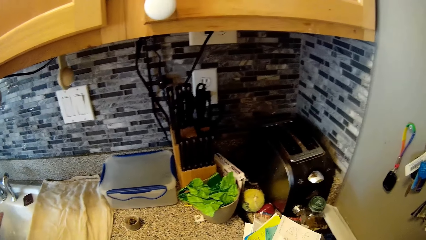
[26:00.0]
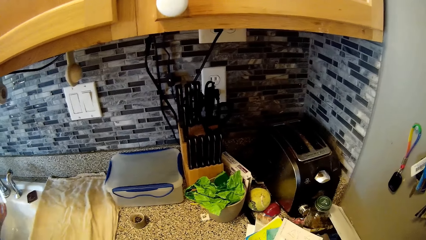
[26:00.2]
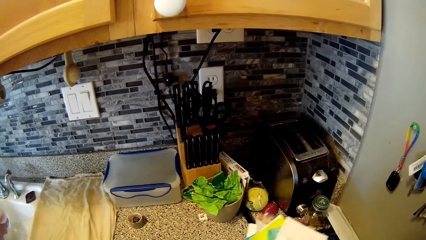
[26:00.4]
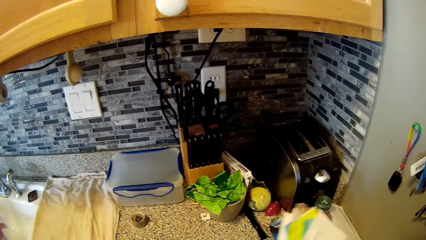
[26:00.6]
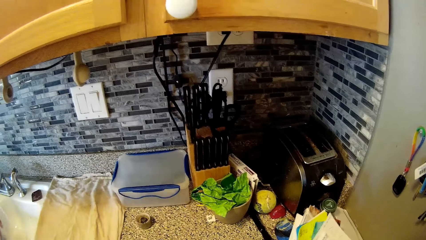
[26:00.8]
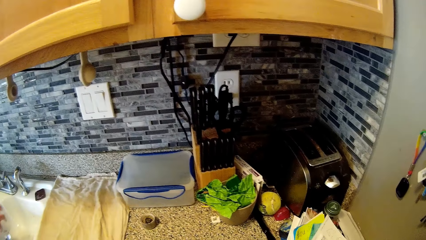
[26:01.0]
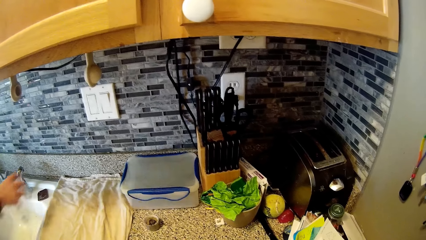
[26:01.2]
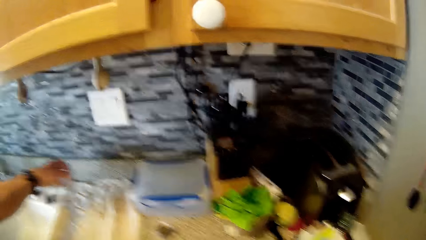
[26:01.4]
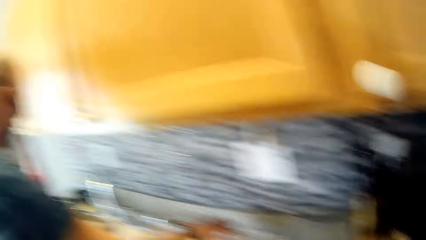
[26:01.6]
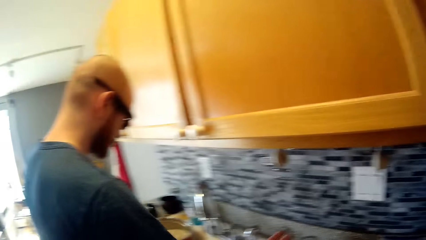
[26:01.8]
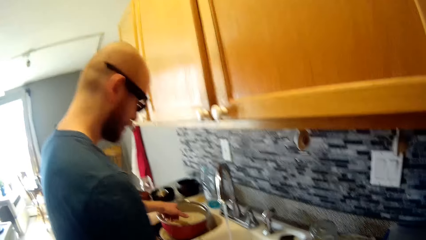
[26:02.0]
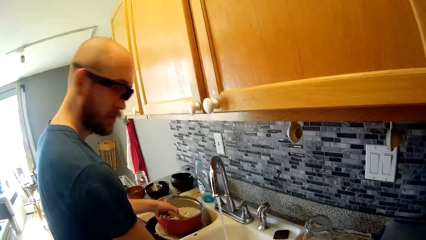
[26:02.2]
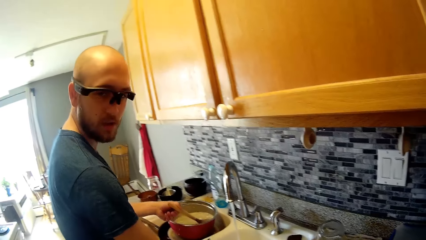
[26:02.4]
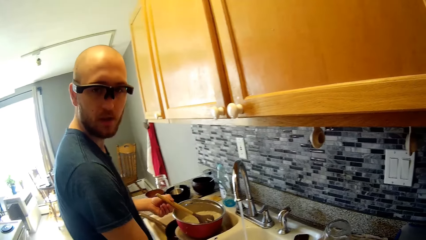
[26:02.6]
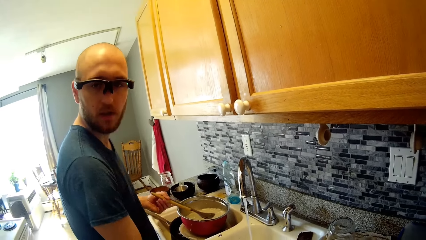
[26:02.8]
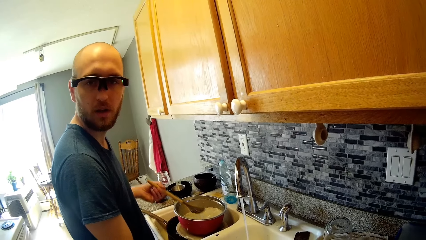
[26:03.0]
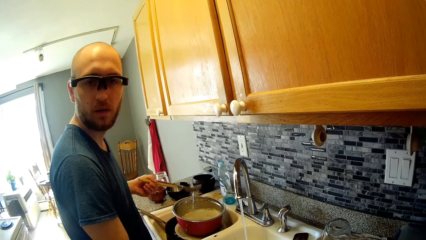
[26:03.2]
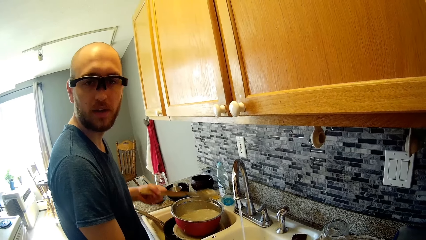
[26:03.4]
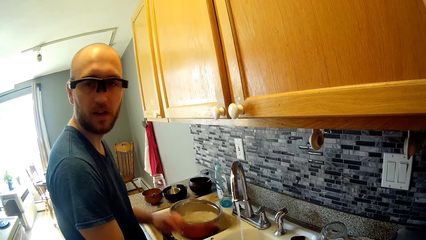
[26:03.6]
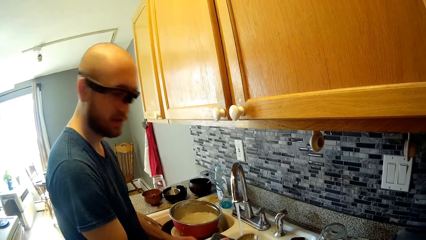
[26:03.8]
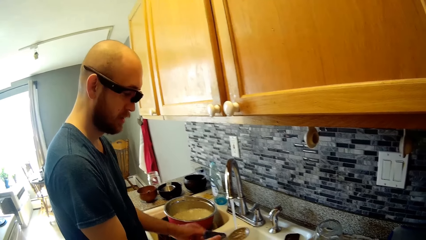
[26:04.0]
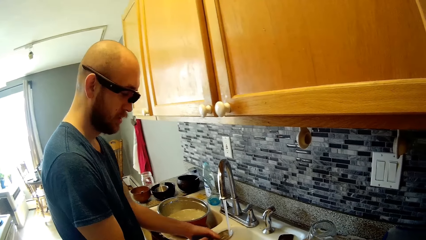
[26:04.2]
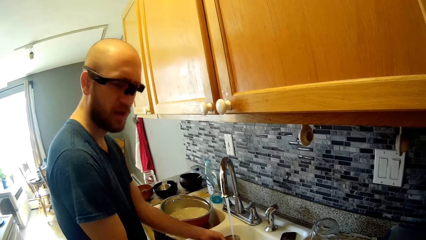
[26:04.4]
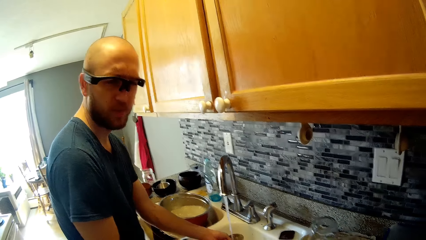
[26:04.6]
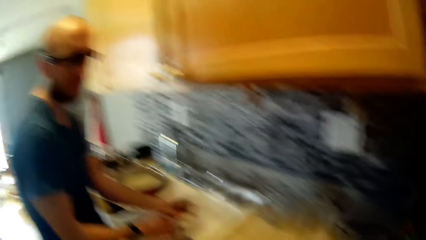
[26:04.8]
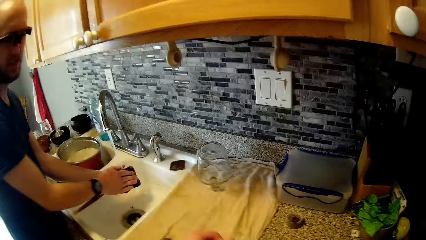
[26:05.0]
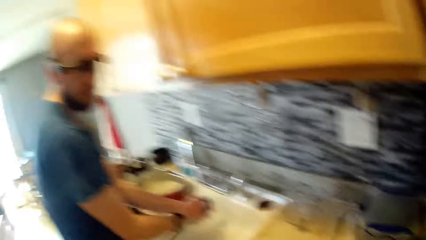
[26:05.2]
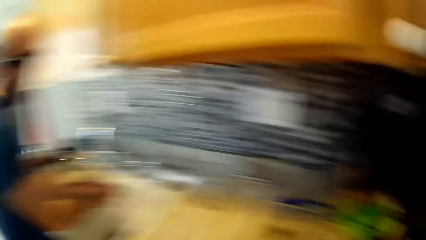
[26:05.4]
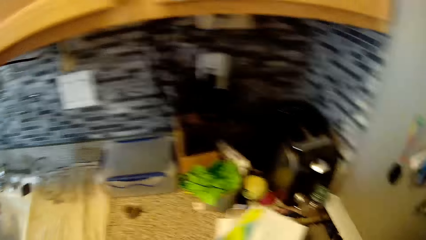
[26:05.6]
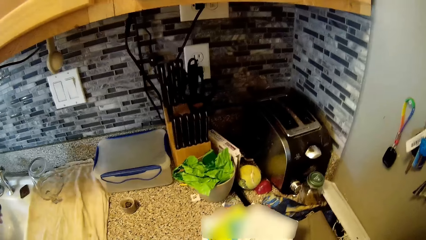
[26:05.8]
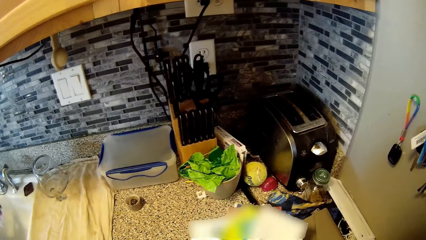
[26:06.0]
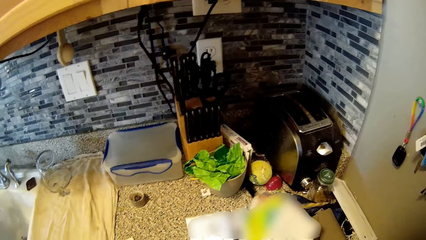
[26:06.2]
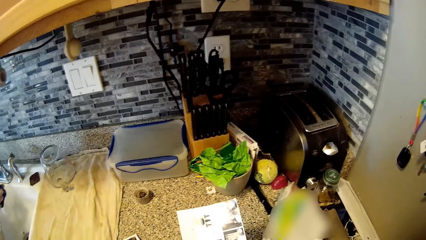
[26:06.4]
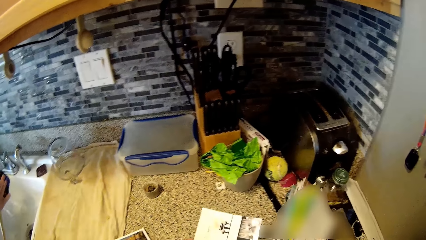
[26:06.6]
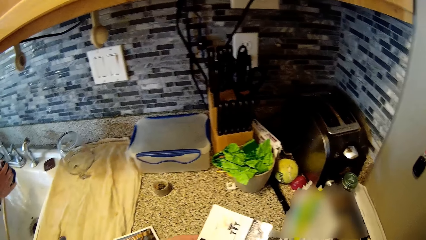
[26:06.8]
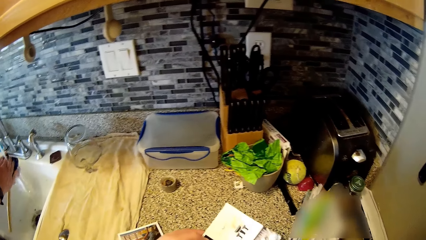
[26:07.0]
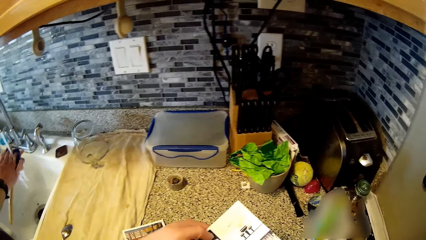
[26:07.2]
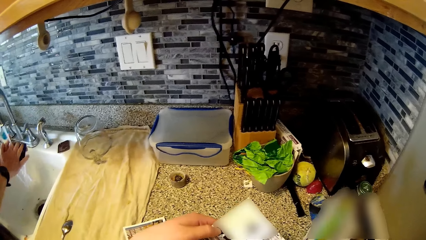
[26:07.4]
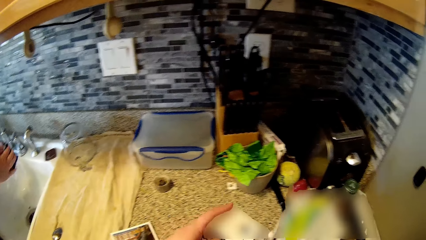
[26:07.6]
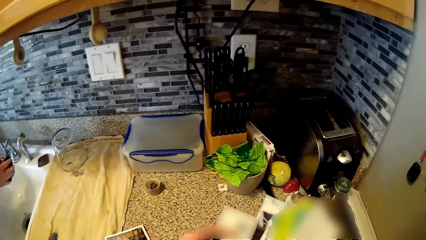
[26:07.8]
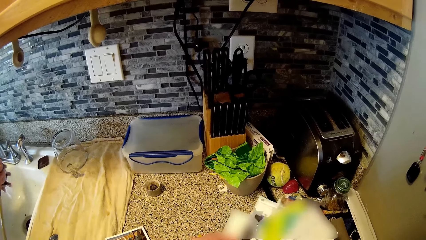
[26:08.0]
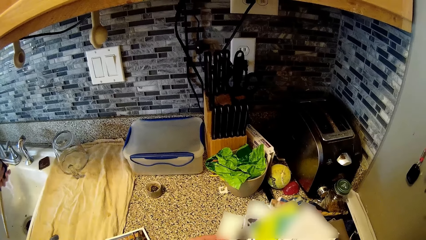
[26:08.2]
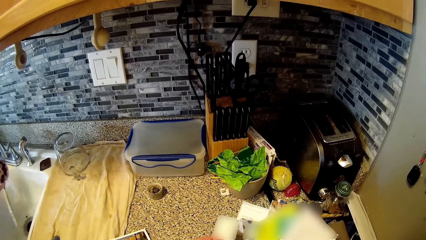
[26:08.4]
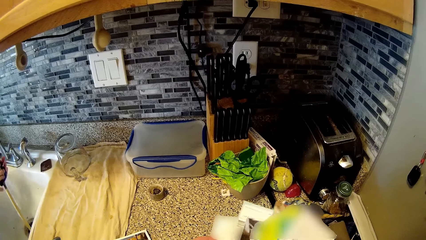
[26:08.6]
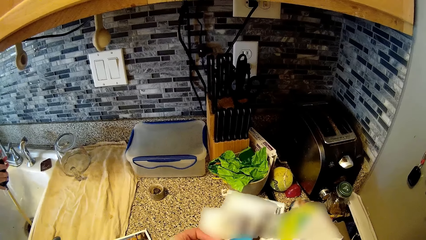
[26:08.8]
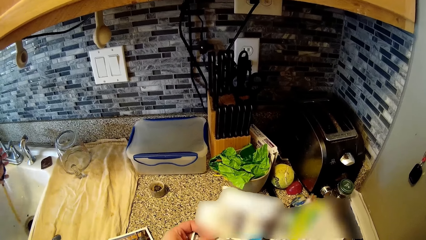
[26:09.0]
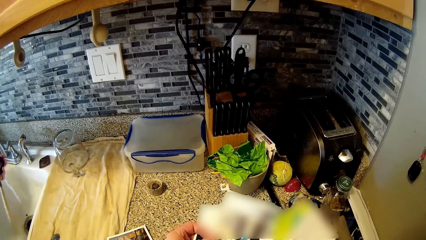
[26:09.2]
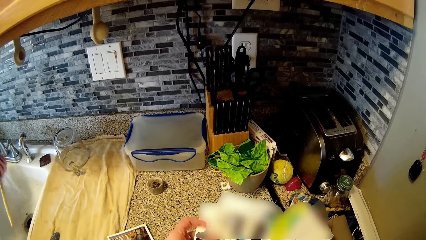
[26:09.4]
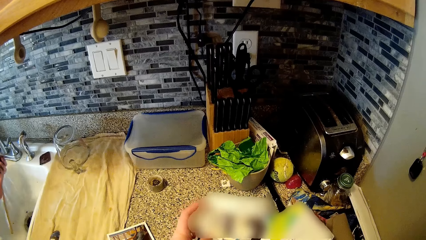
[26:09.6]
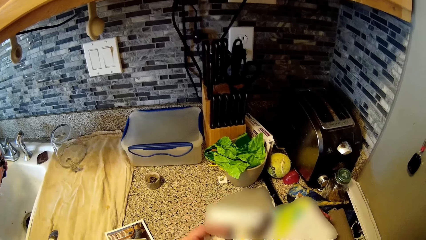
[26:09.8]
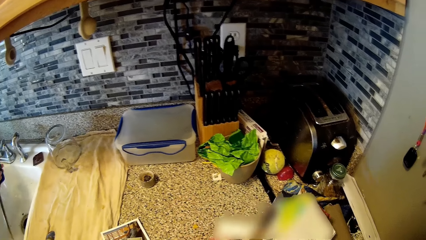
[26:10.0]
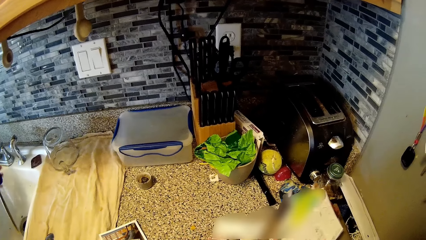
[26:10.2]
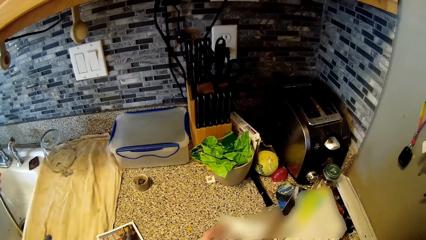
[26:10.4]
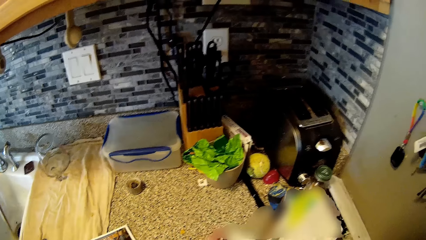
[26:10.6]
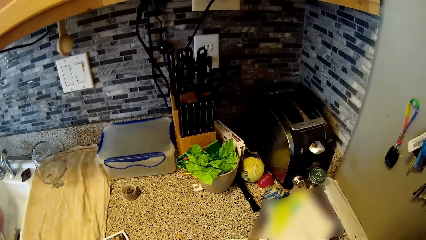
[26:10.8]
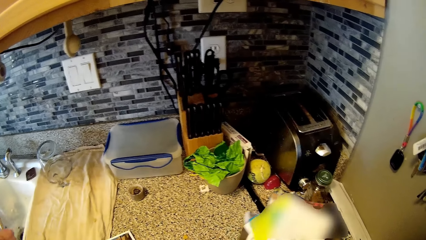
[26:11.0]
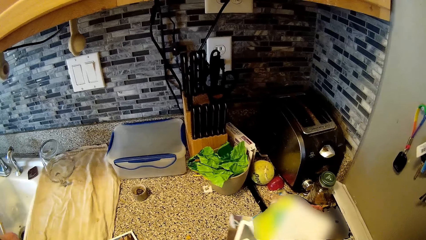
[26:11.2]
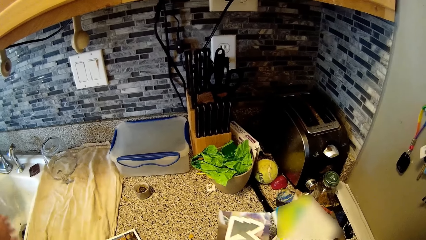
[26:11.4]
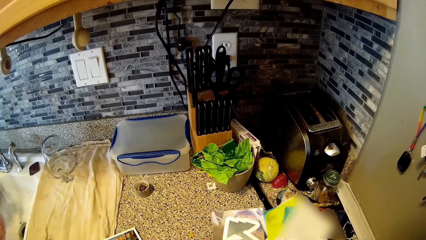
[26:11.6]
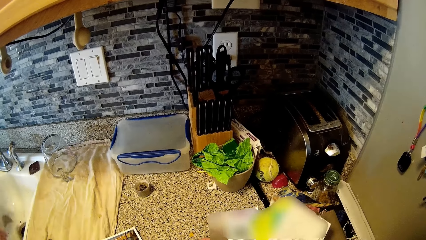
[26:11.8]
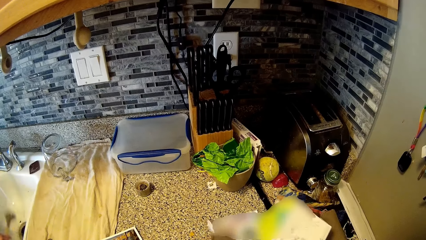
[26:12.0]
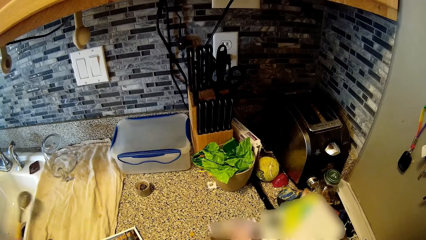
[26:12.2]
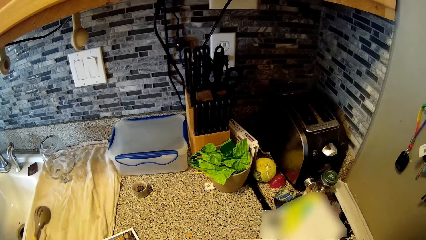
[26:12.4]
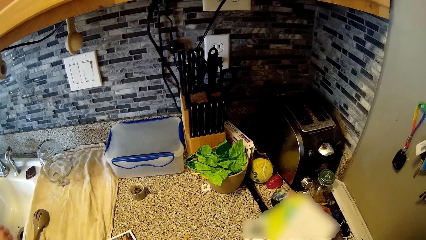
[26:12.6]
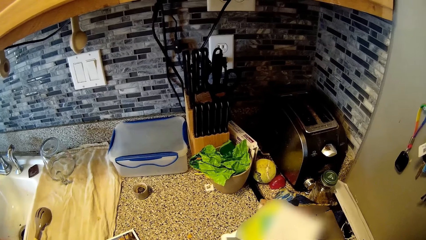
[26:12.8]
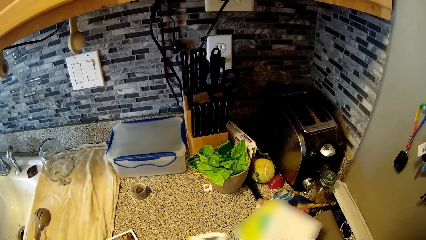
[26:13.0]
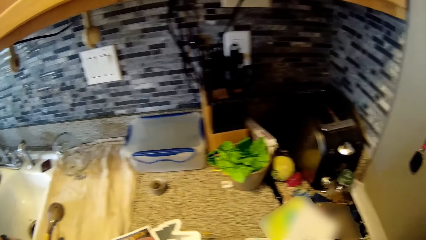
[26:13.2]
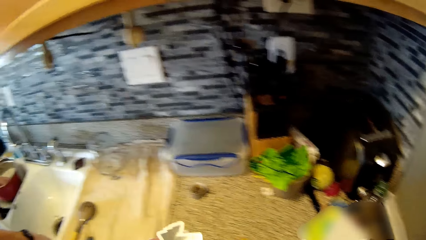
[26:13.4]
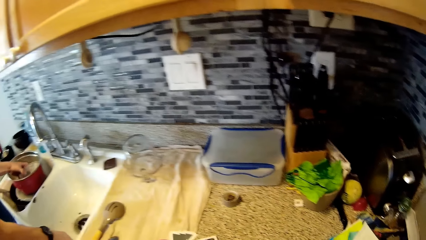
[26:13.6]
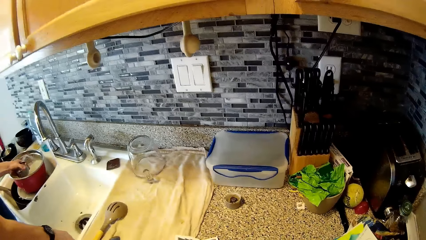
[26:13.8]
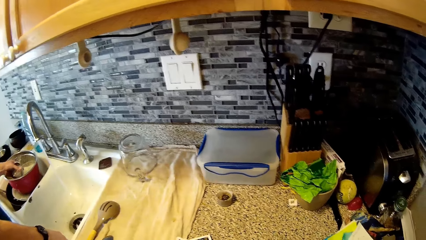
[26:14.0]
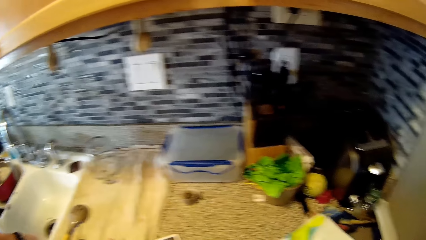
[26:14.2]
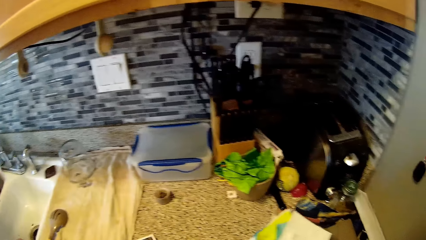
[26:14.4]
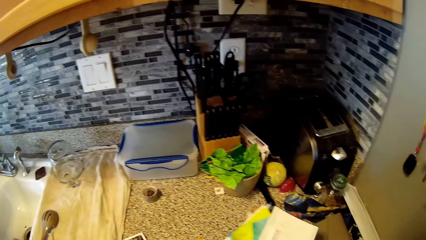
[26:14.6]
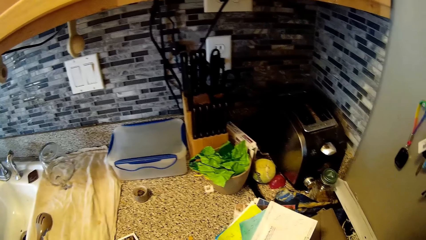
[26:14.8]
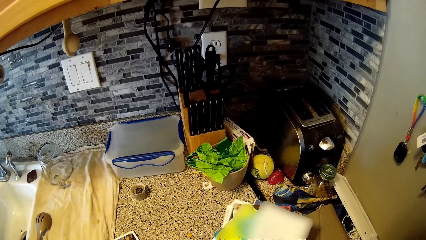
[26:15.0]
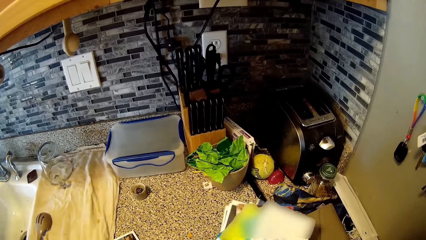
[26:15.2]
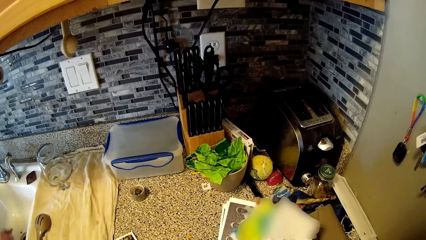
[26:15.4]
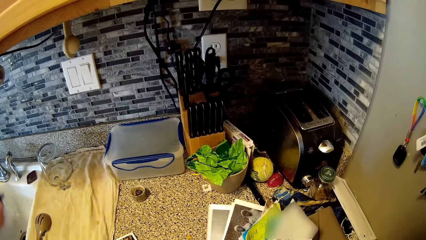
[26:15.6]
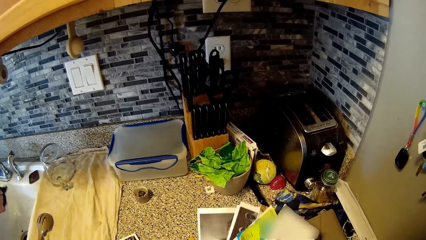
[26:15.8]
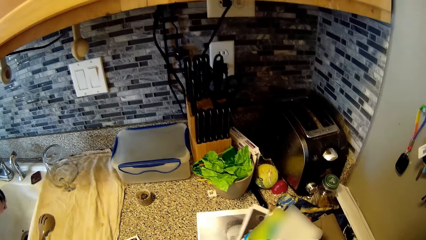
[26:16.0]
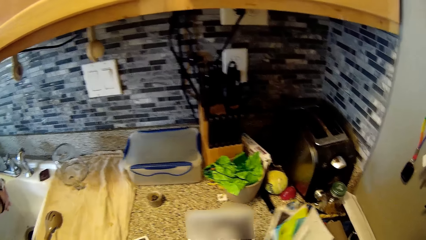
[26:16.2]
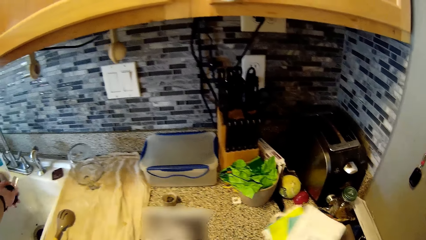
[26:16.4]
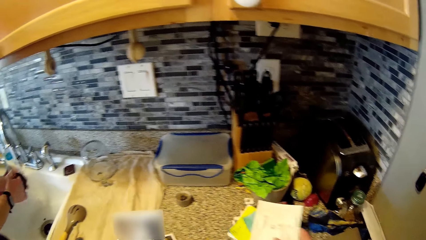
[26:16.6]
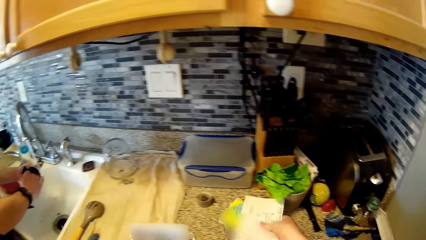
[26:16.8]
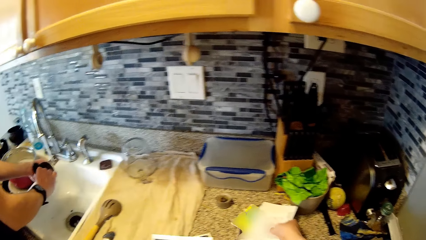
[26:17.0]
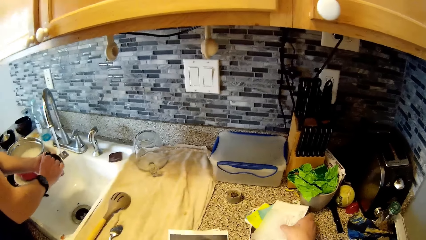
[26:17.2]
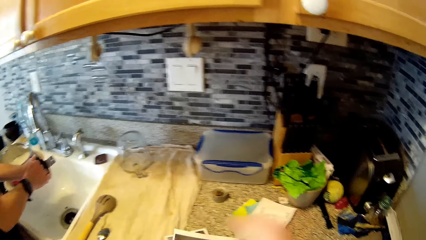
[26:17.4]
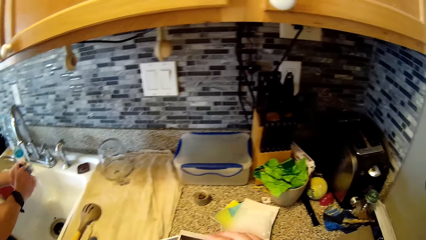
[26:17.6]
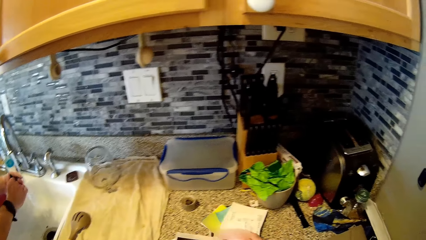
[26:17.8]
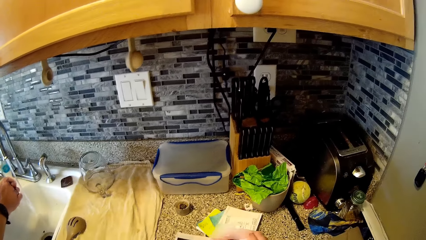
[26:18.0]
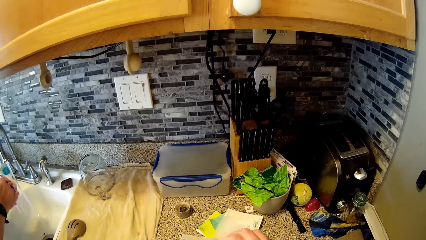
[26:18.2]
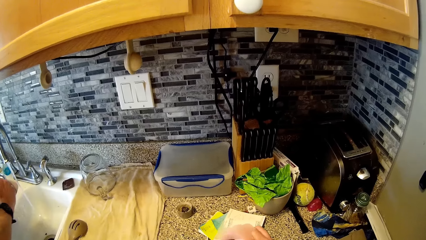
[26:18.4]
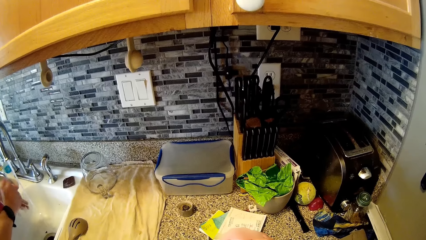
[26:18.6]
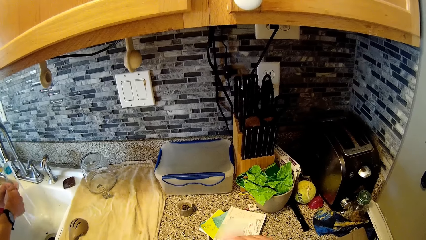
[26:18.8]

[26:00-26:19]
The man drops the cup on a napkin on the cabinet with his right hand. The man picks up a cooking spoon from a pot on the other side of the sink with his left hand. The man washes the cooking spoon in the sink. The camera wearer looks through the pictures in her hand and the cabinet. The man puts the cooking spoon on the napkin on the cabinet with his right hand. The man picks up some cutlery from the pot in the sink. The man washes the spoon with the sponge in the sink.
